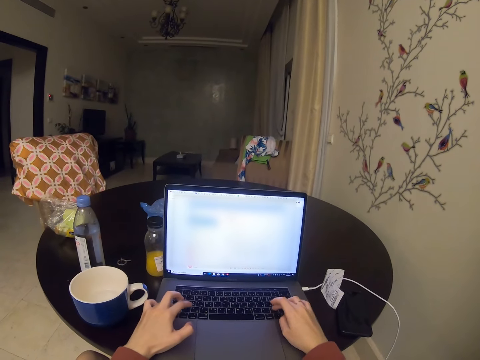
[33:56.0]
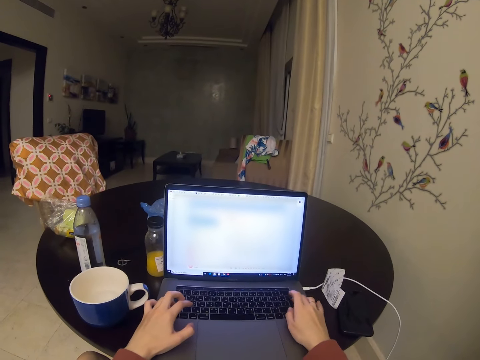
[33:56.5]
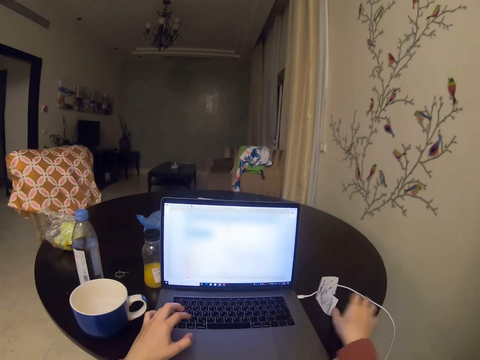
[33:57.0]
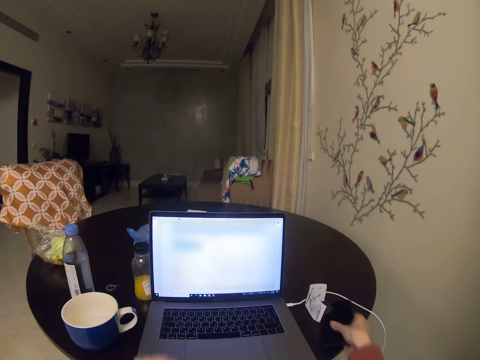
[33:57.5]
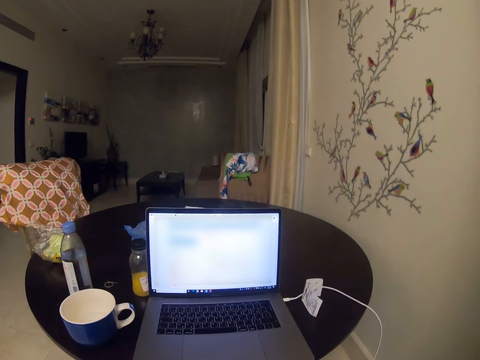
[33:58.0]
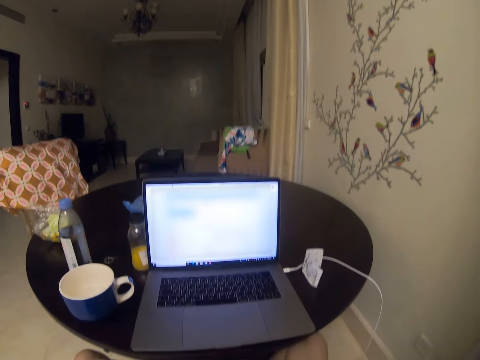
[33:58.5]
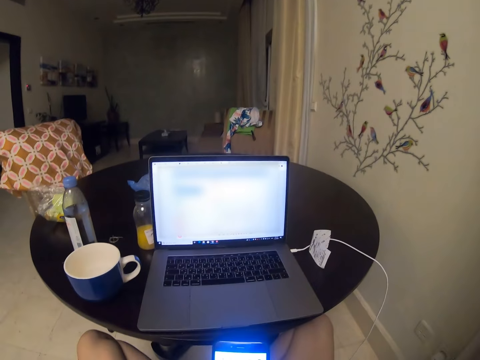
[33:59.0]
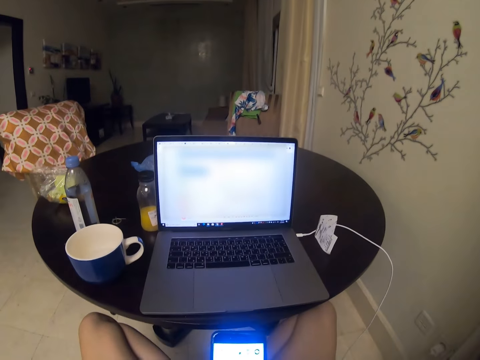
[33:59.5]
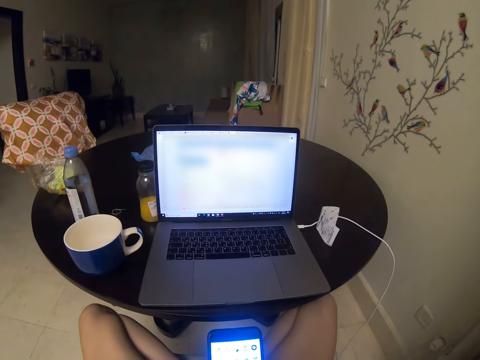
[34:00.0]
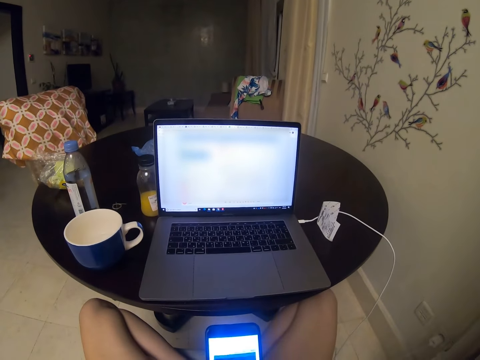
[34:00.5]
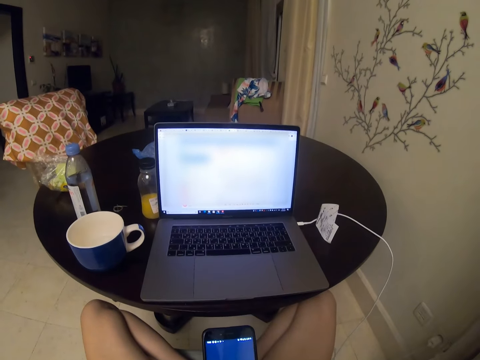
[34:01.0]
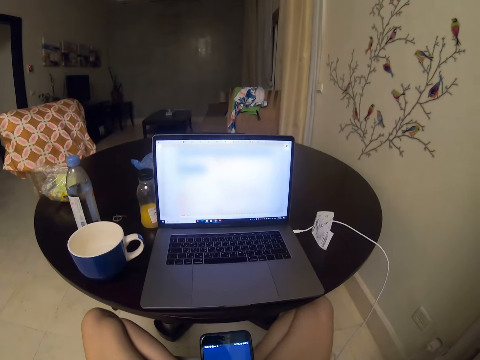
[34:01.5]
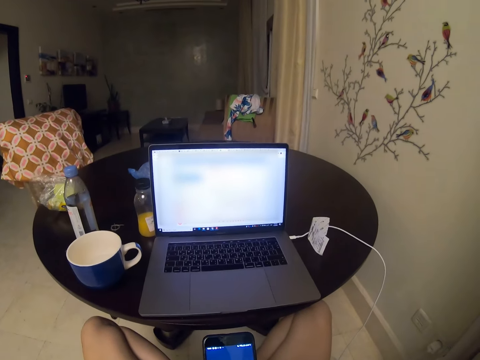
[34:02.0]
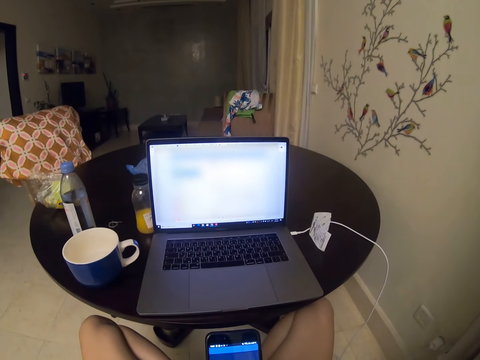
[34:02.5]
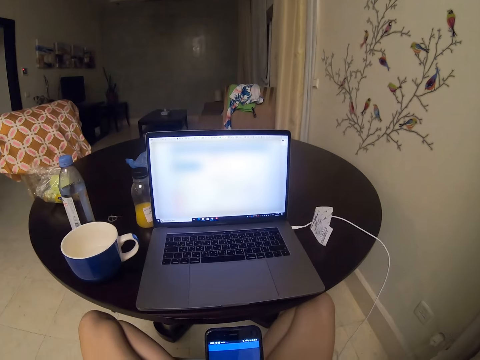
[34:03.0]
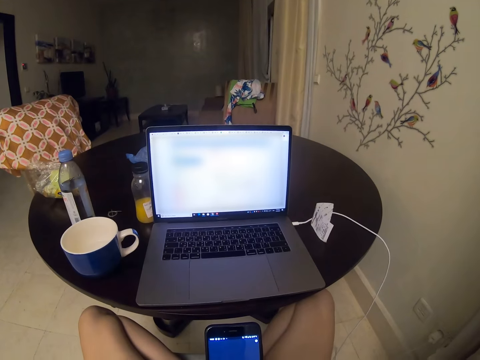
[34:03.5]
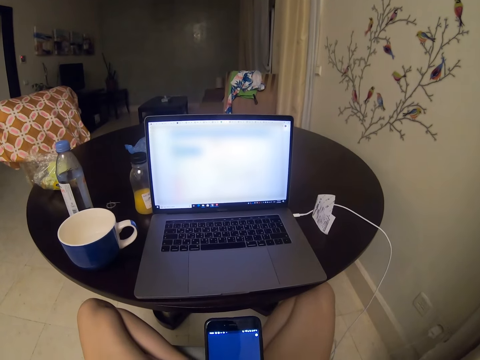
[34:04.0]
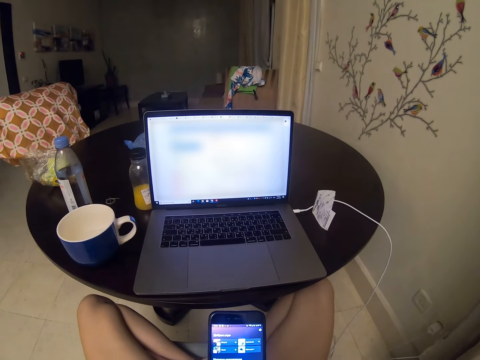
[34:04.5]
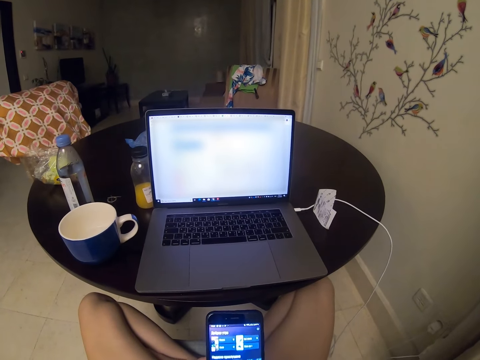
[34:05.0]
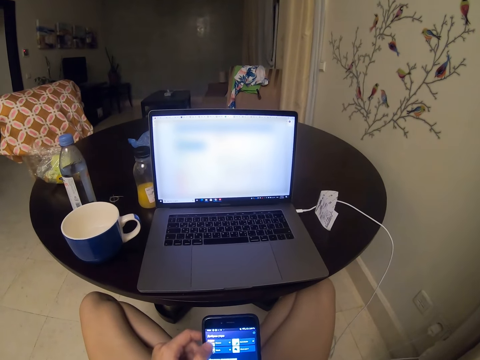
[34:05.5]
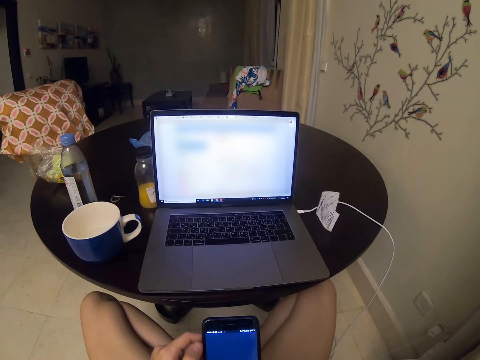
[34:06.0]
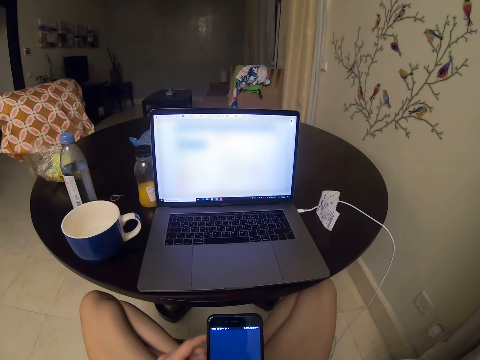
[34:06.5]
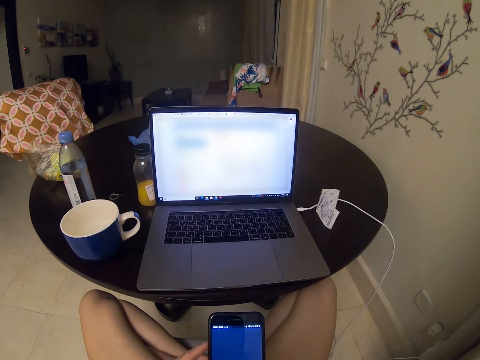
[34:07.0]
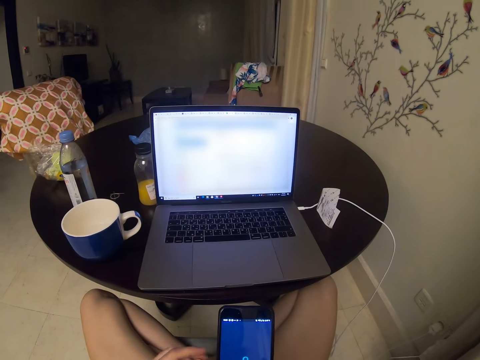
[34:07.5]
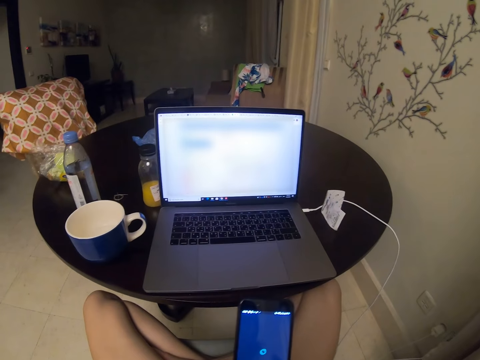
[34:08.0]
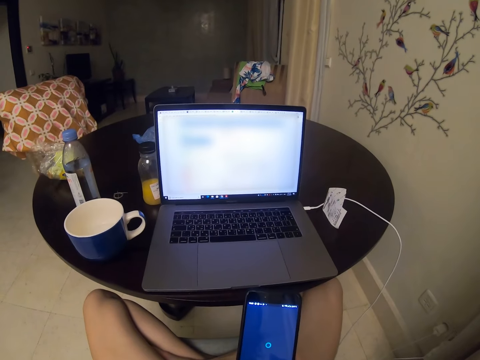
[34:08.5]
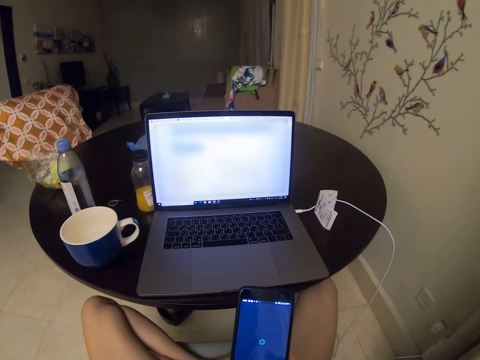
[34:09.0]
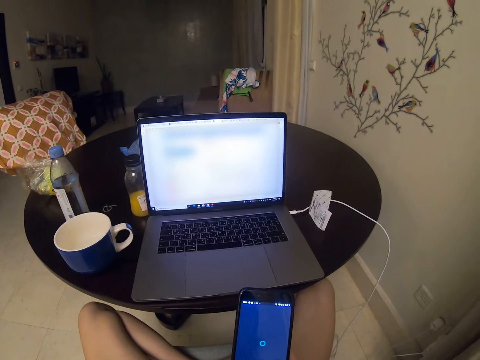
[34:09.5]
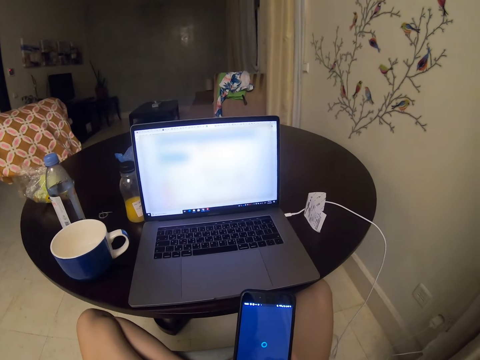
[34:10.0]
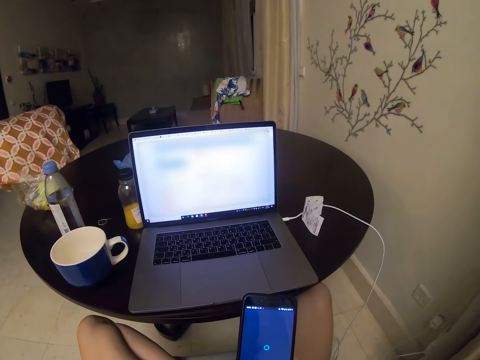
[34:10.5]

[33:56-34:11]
The camera wearer picks up the phone. They operate the phone.

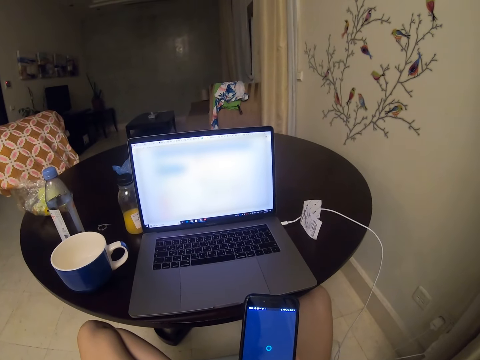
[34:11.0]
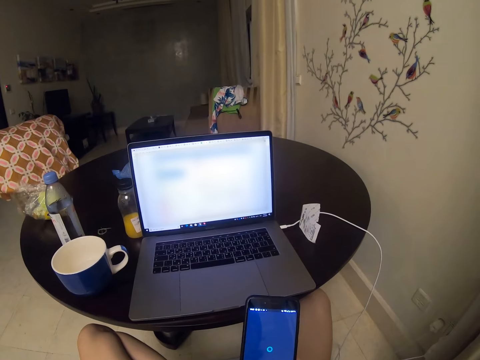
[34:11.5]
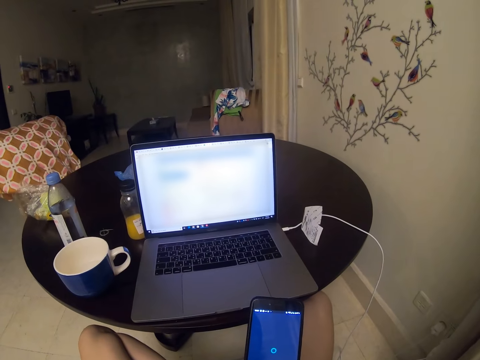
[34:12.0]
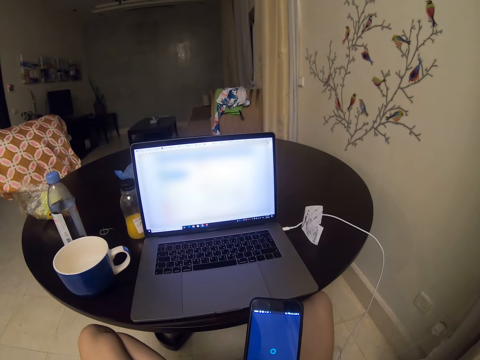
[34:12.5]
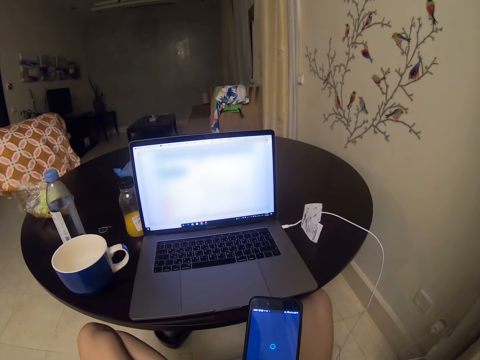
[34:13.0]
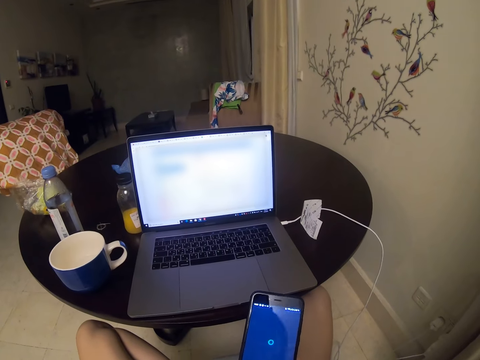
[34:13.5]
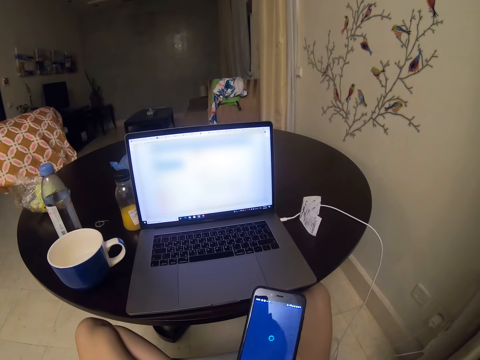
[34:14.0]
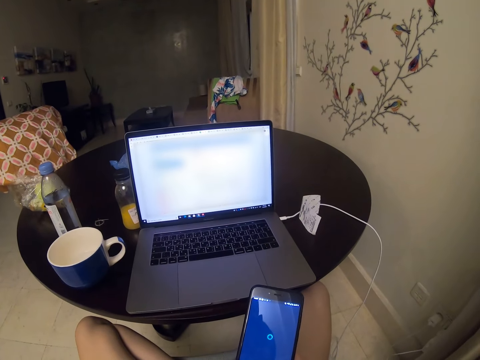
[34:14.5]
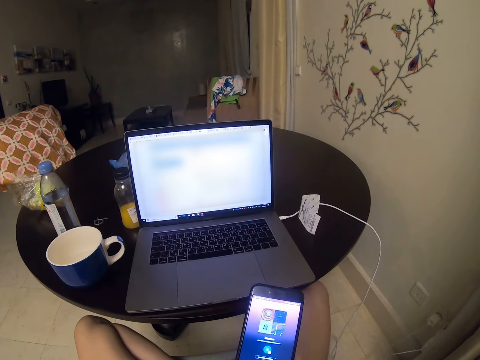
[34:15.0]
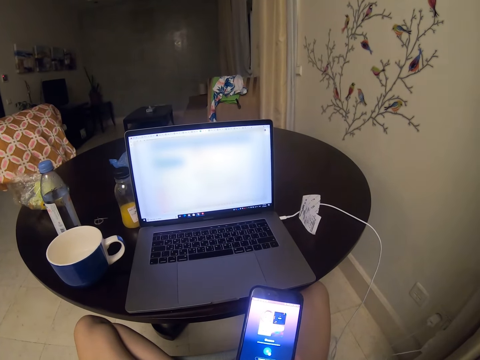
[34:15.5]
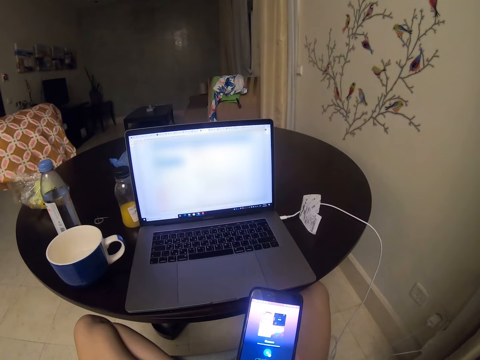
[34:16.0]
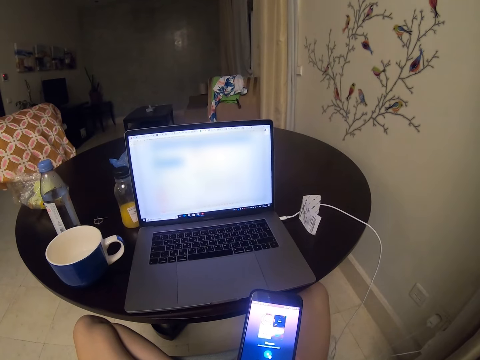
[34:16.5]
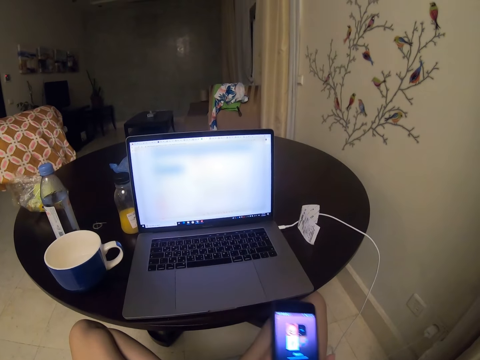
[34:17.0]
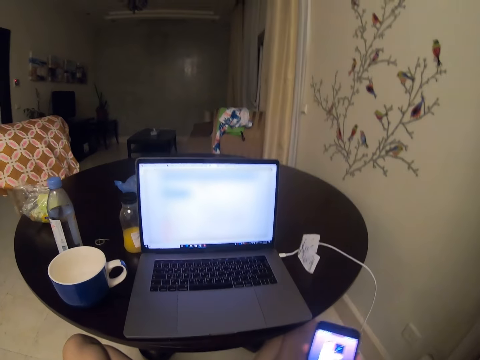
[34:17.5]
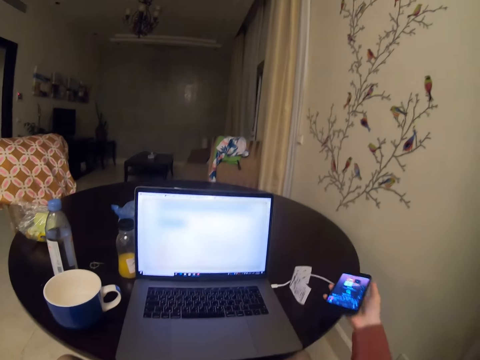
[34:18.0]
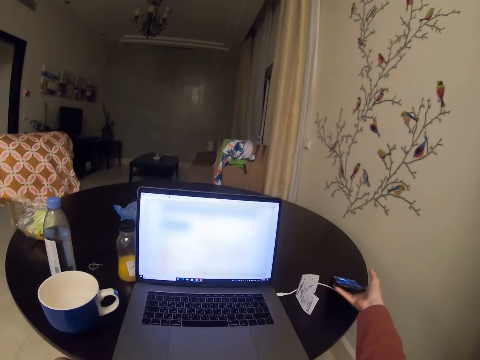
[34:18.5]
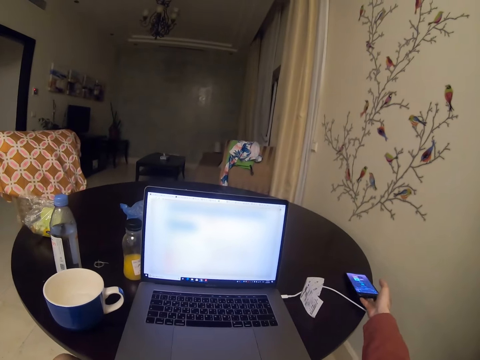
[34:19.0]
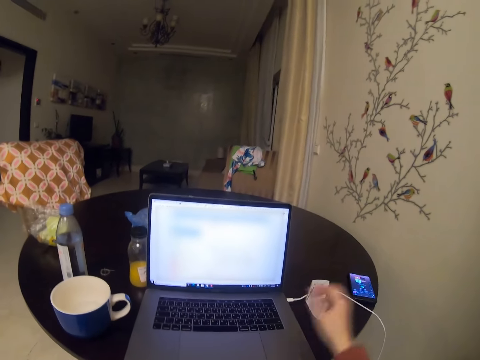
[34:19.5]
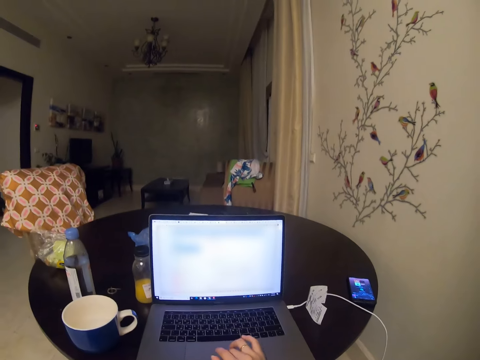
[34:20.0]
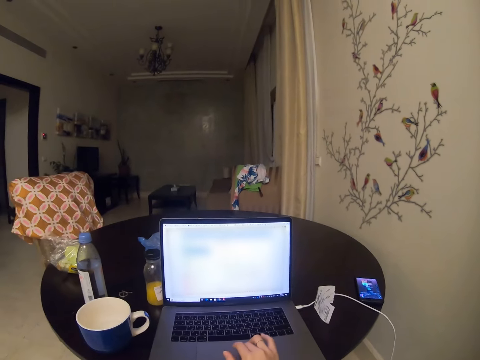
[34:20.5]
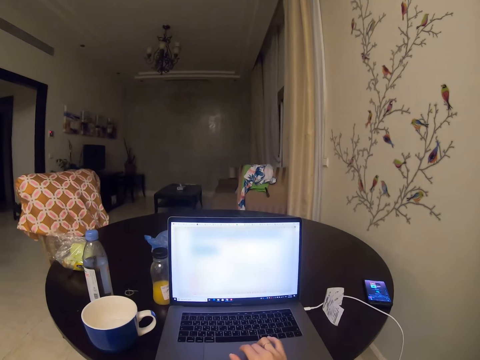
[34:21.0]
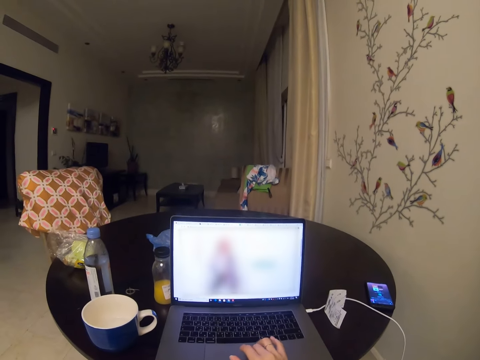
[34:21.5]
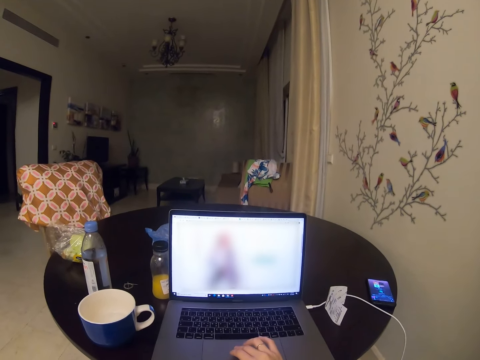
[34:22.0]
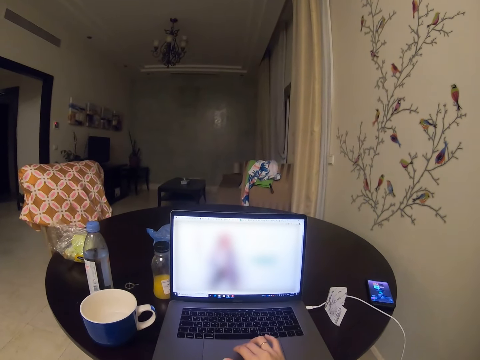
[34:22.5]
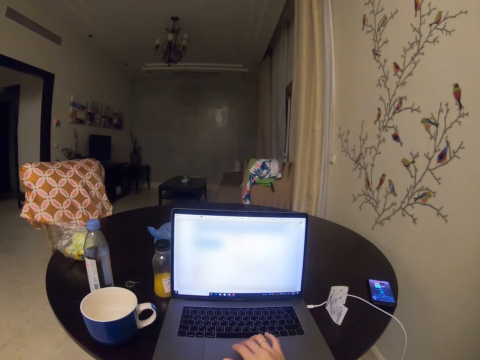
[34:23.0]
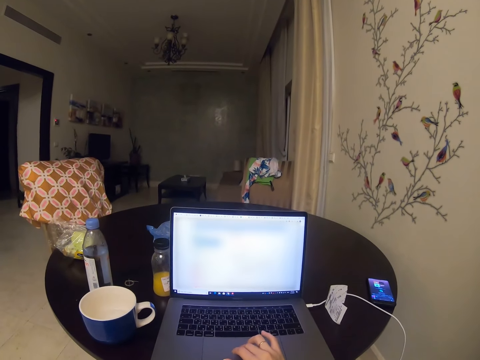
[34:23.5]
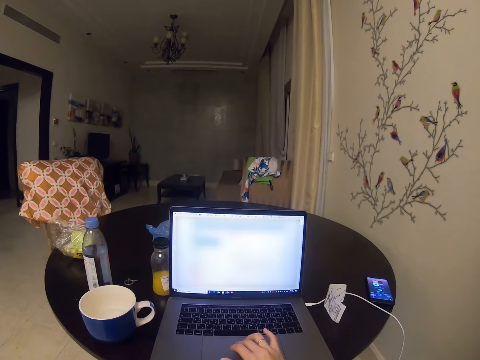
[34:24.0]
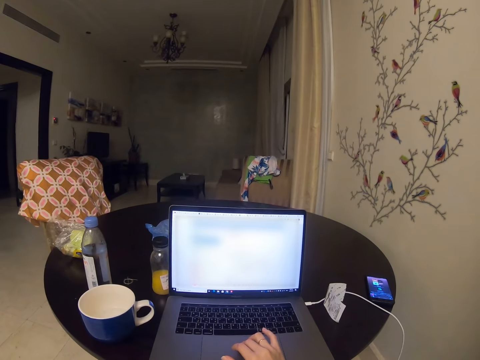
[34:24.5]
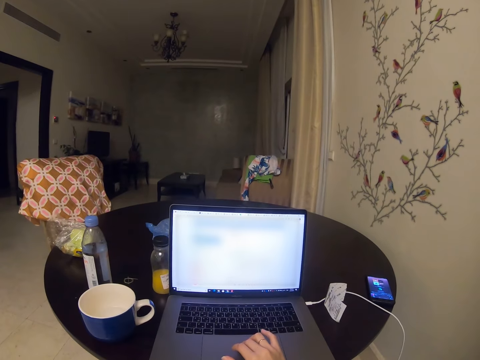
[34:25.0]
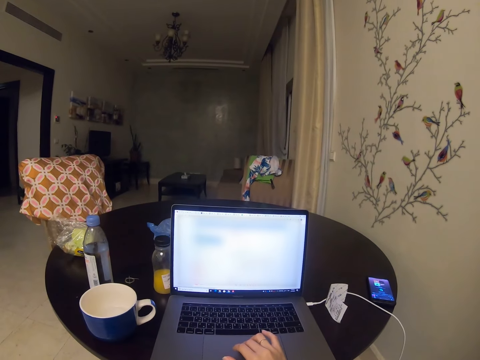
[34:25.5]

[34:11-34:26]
The camera wearer places the phone on the table. They place the phone on the table again. They operate the laptop.
